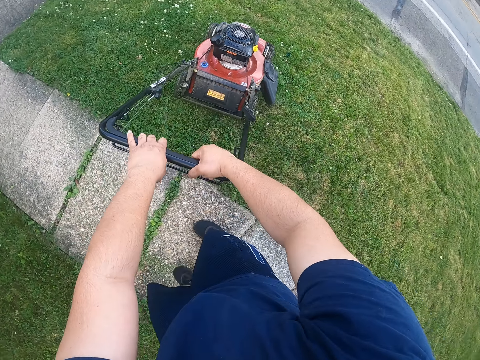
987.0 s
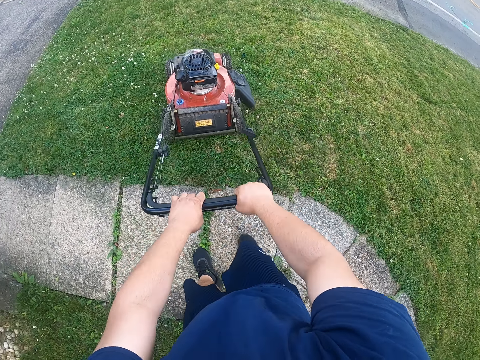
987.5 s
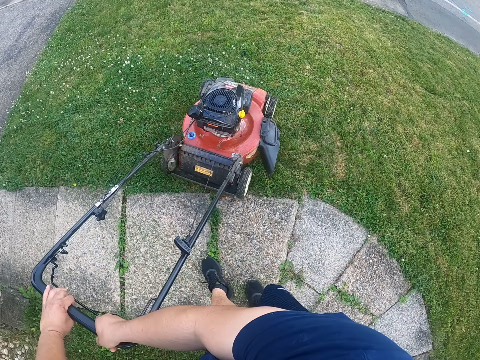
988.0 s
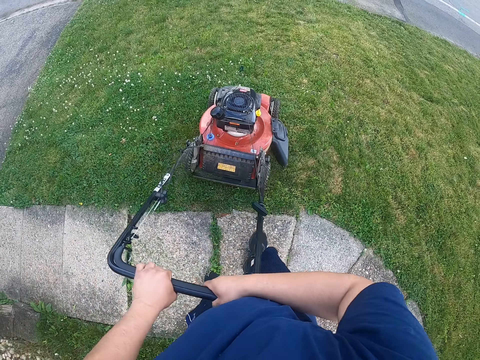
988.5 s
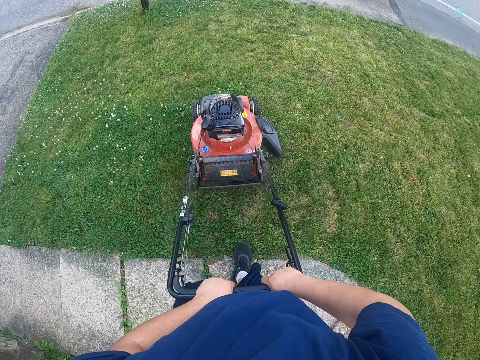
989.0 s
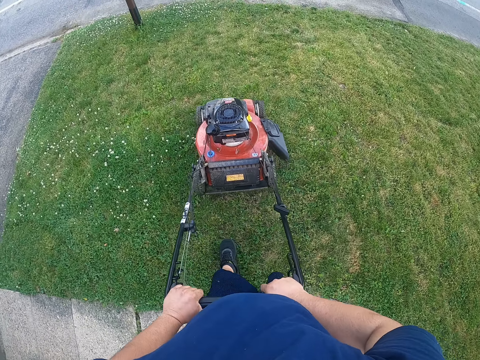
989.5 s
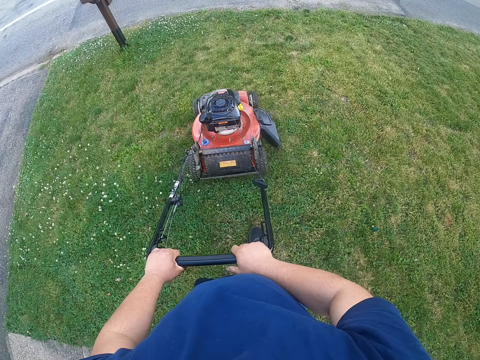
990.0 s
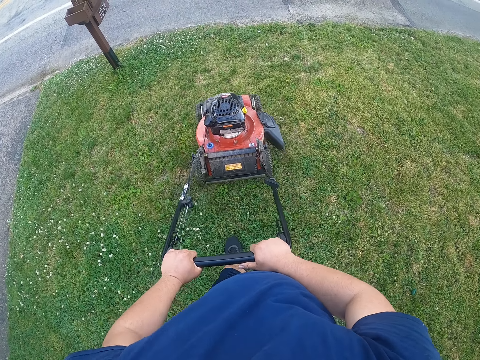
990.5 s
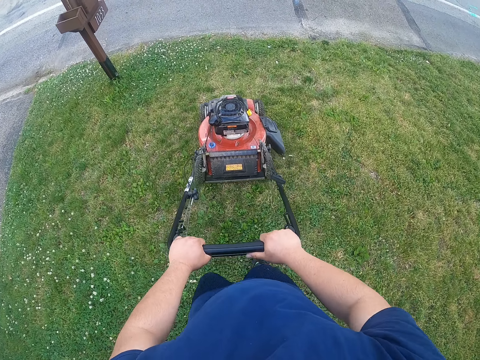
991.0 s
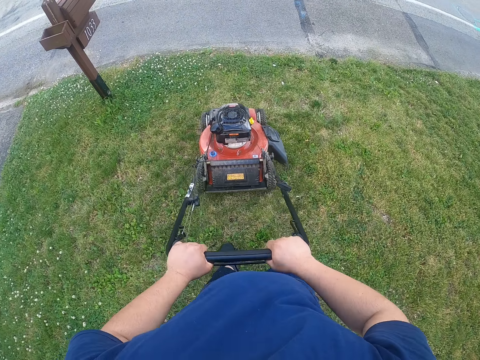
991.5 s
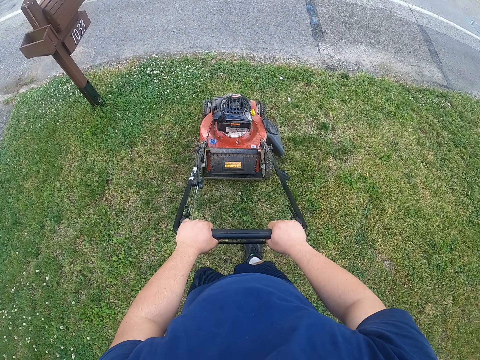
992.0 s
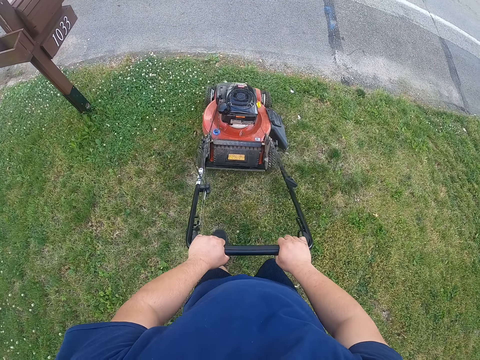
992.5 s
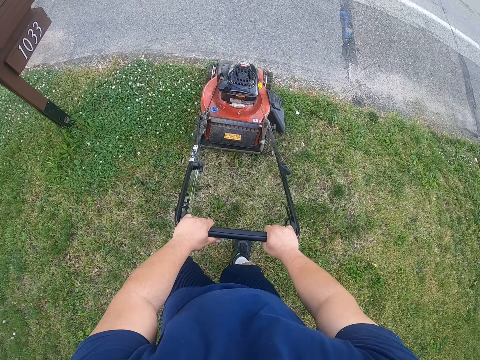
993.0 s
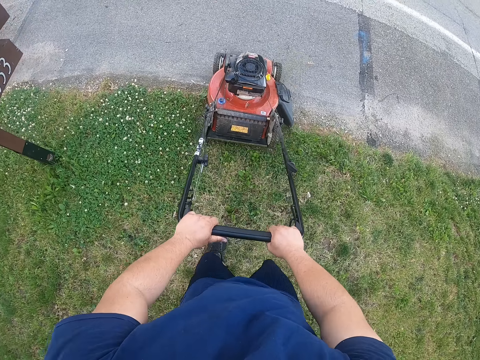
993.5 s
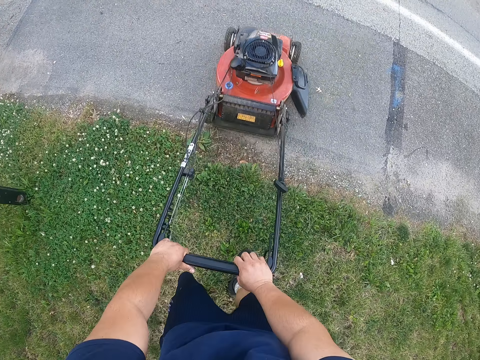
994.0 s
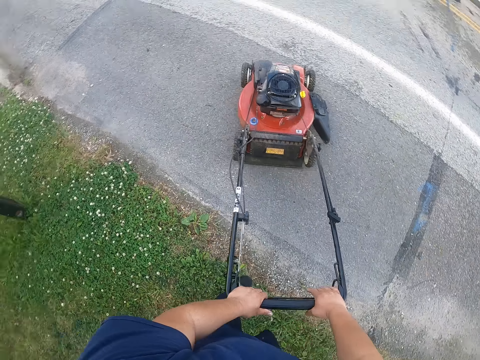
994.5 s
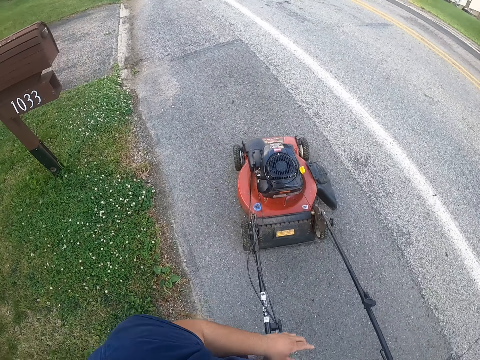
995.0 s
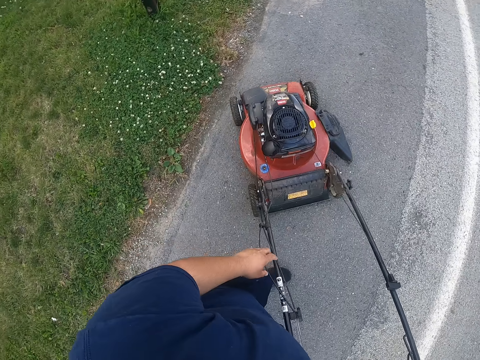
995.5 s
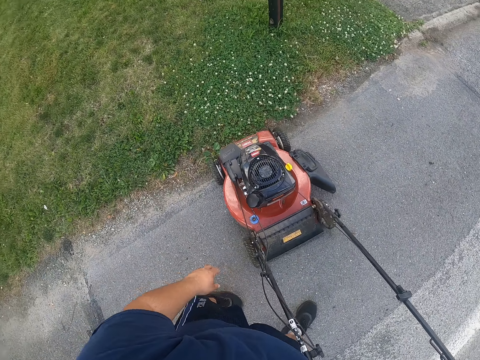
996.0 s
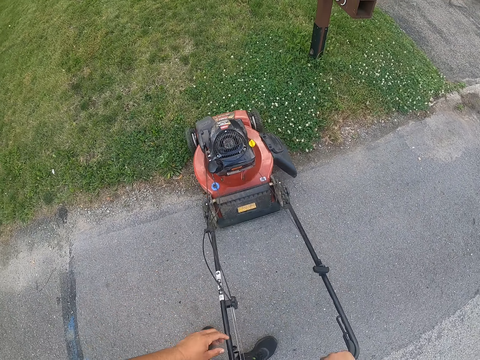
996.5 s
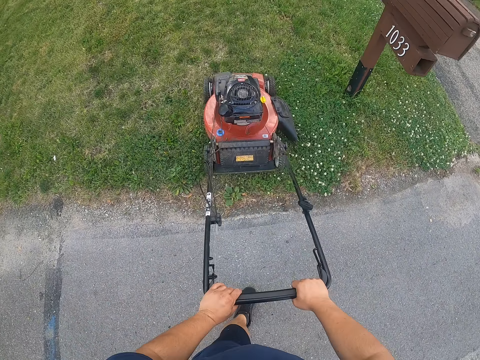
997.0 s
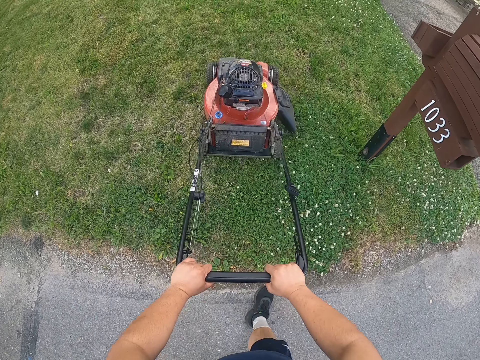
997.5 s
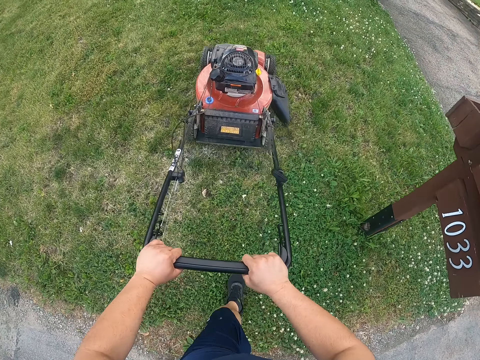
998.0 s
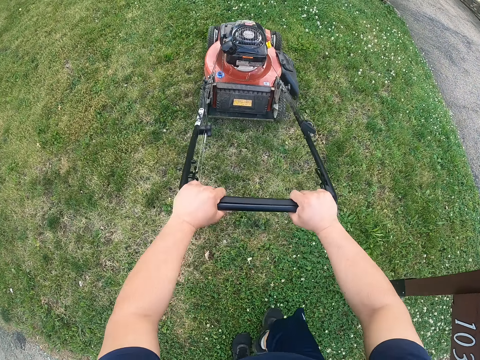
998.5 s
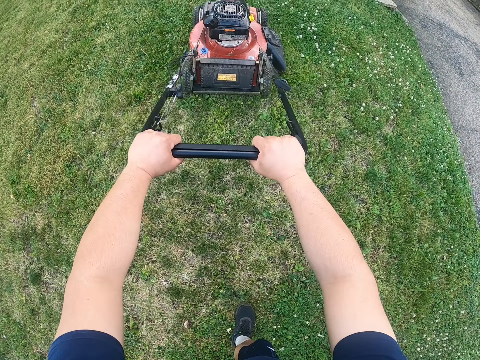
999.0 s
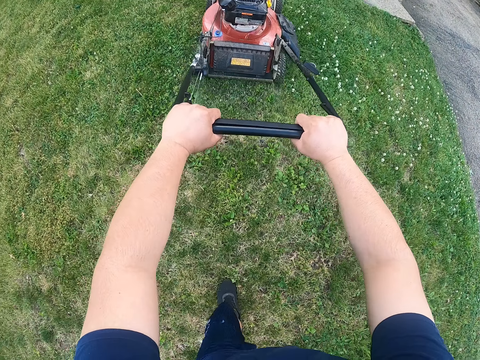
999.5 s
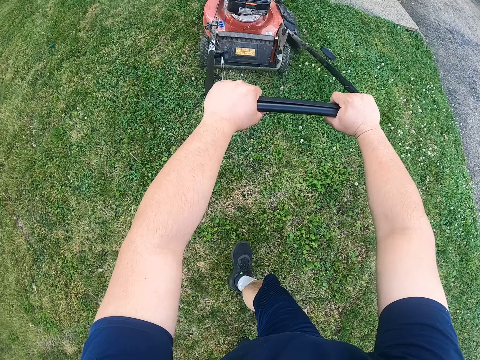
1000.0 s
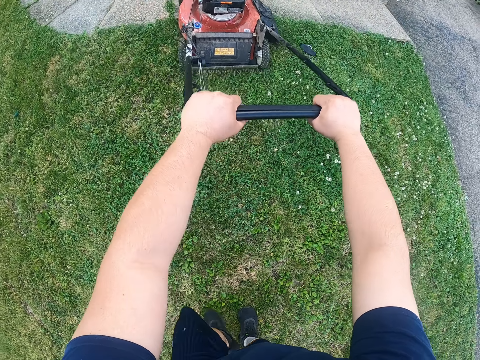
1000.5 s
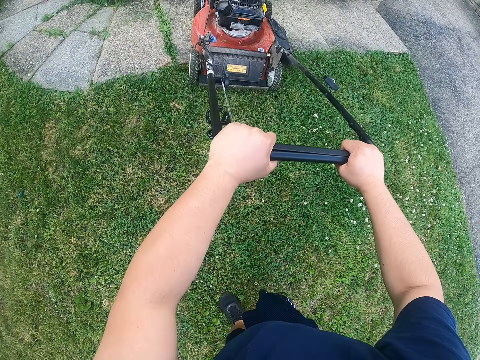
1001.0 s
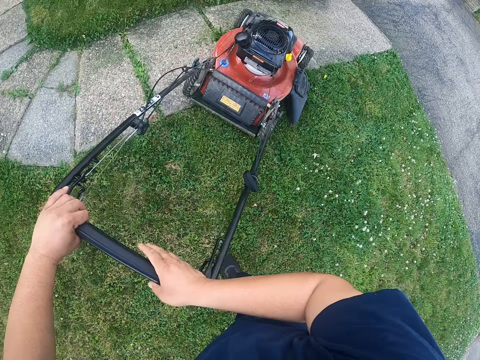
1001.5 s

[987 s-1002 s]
The camera wearer turns the lawn mower on the road. They cut the grasses with the lawn mower.

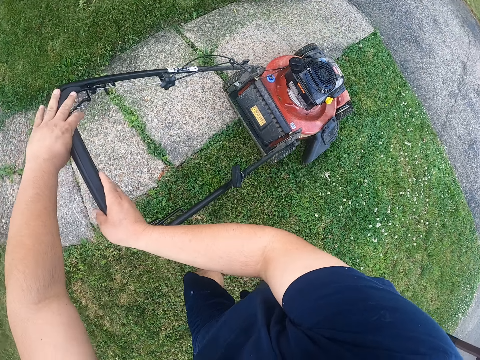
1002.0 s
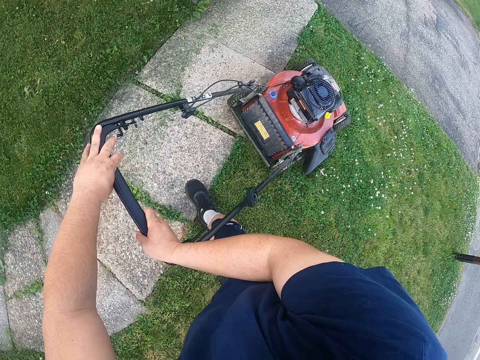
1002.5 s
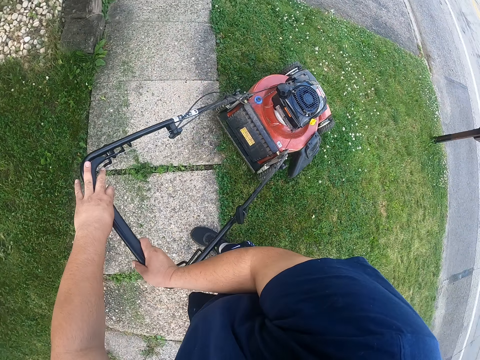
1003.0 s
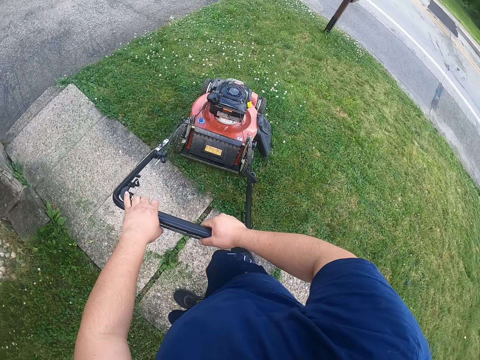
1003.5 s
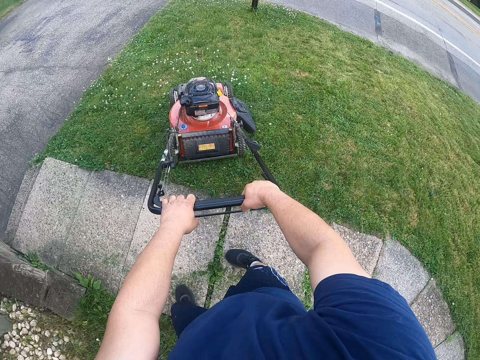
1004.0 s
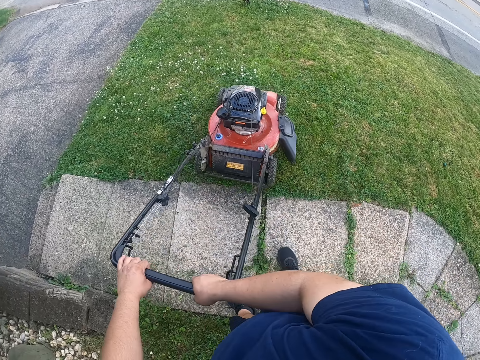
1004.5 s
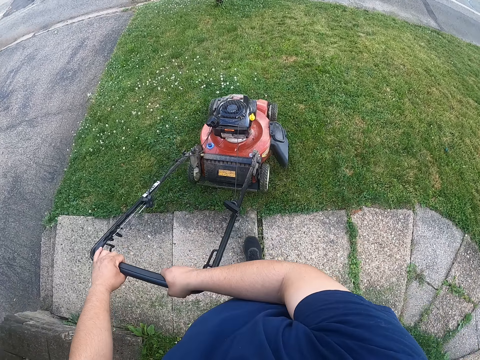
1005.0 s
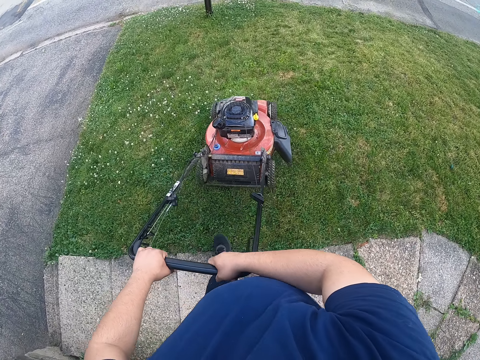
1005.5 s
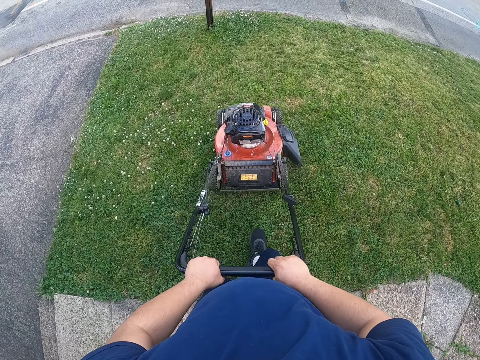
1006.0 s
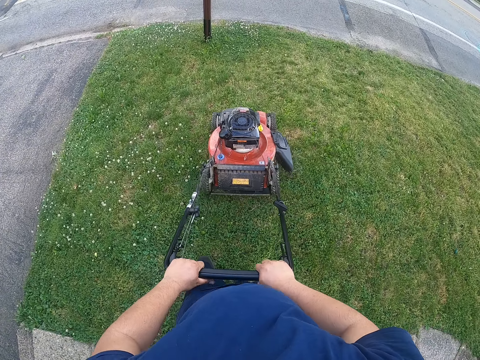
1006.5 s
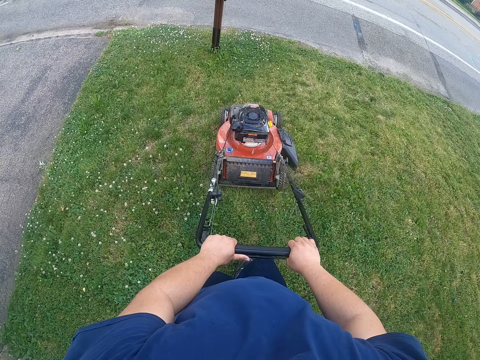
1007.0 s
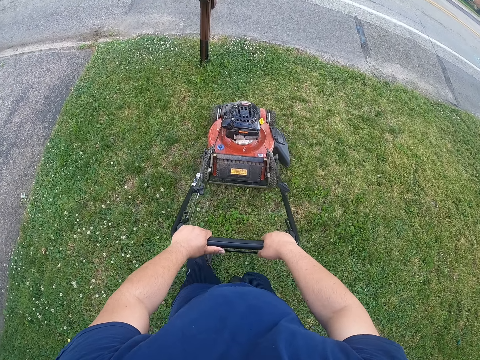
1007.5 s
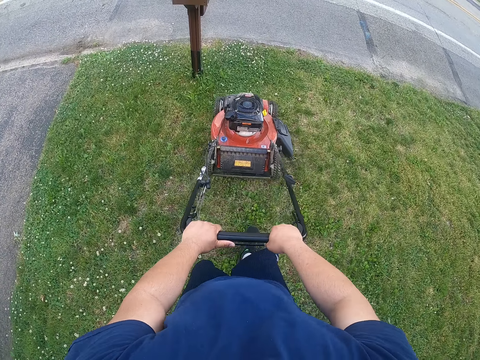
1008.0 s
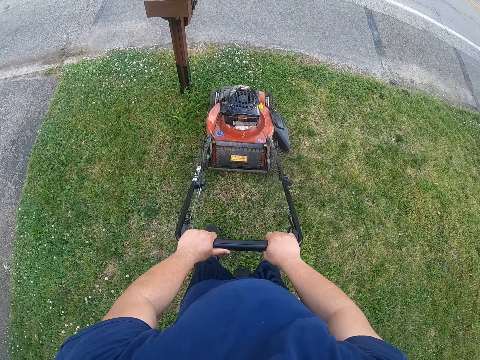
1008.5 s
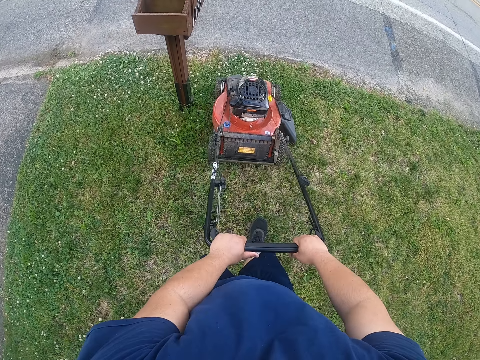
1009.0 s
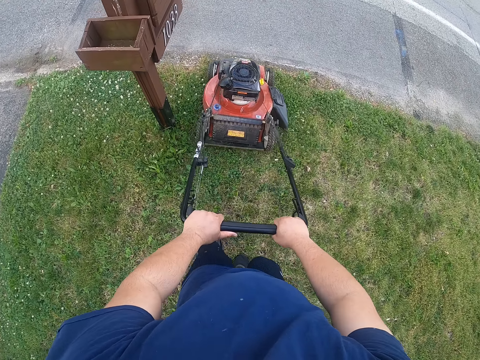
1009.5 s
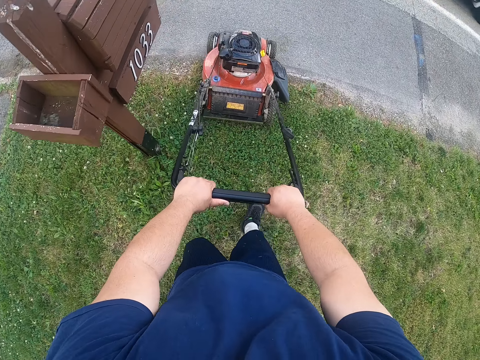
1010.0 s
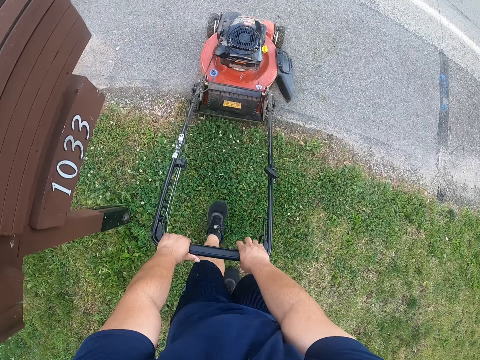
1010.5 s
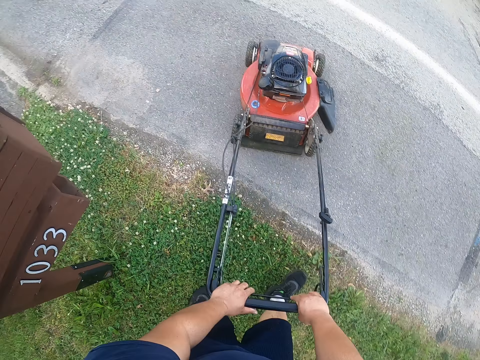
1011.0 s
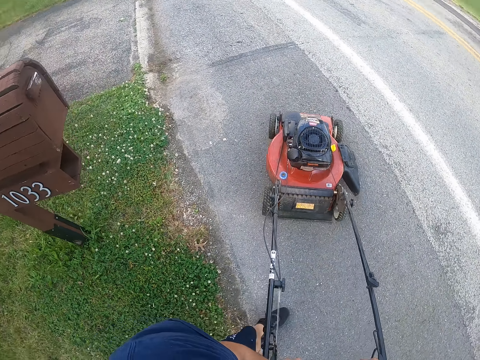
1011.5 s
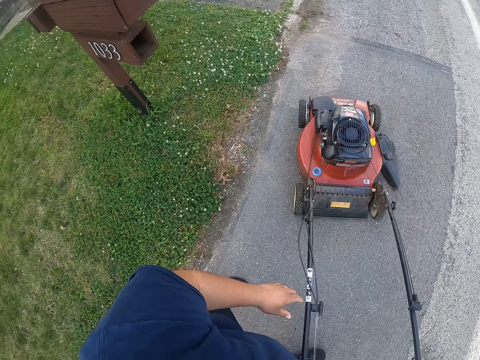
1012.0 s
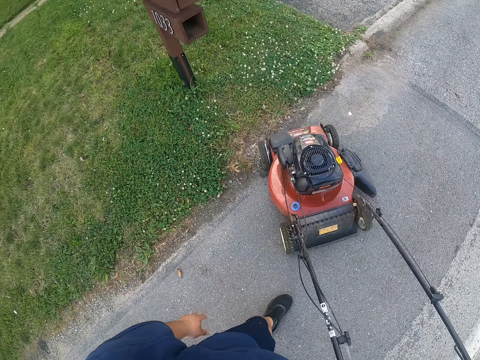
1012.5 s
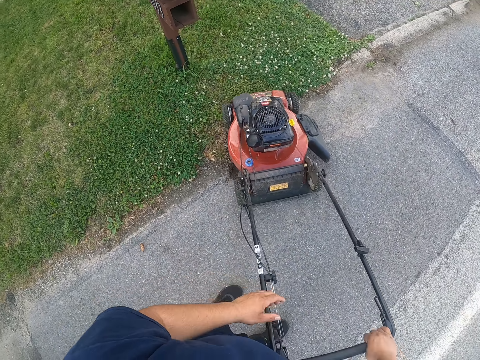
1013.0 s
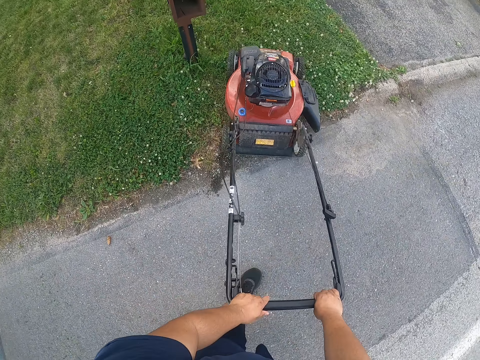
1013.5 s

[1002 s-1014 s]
The camera wearer turns the lawn mower on the road.
